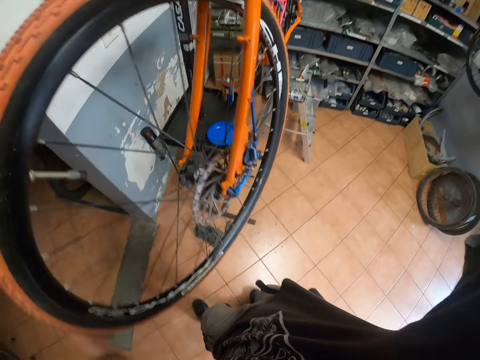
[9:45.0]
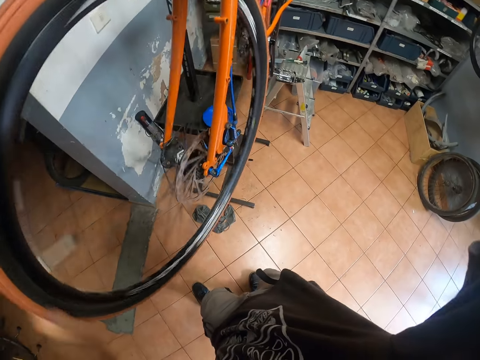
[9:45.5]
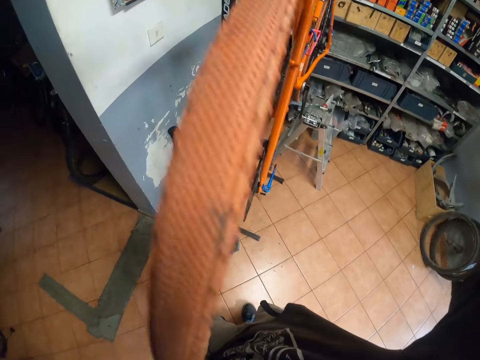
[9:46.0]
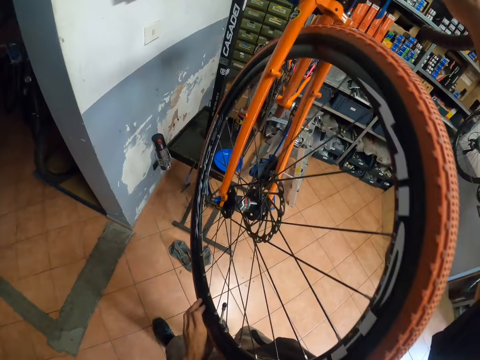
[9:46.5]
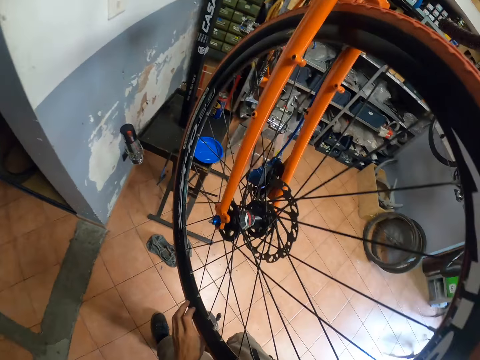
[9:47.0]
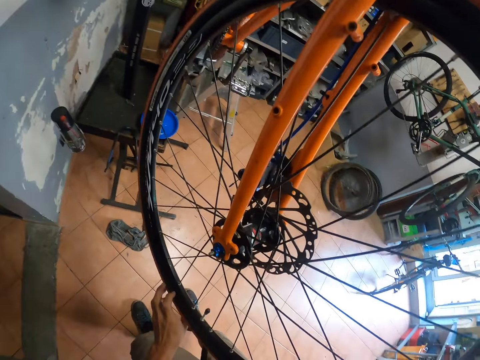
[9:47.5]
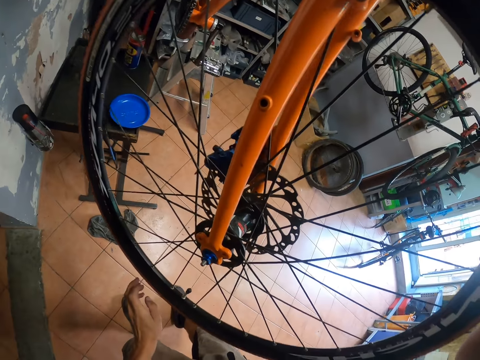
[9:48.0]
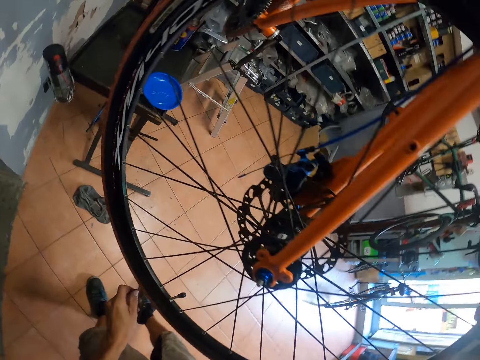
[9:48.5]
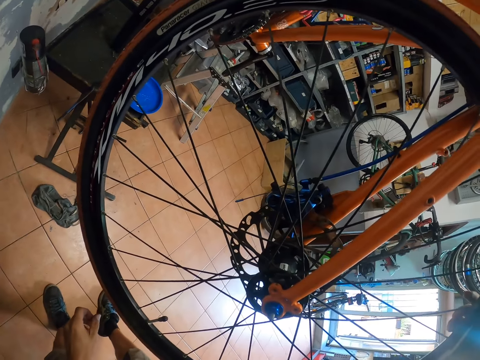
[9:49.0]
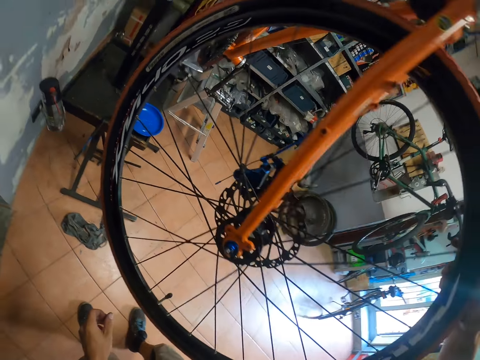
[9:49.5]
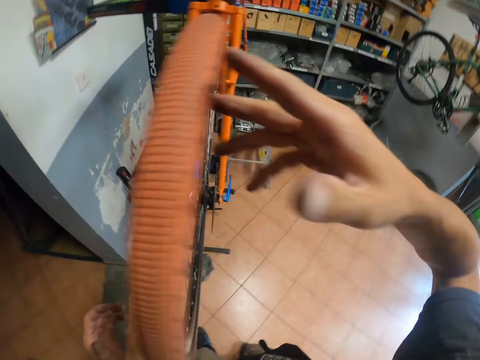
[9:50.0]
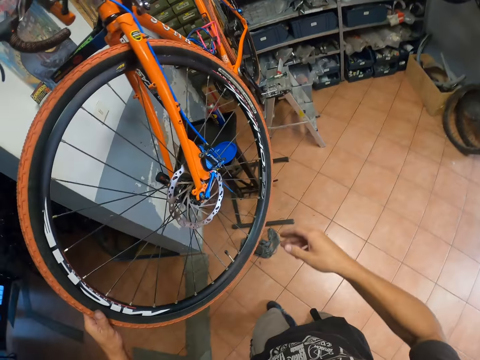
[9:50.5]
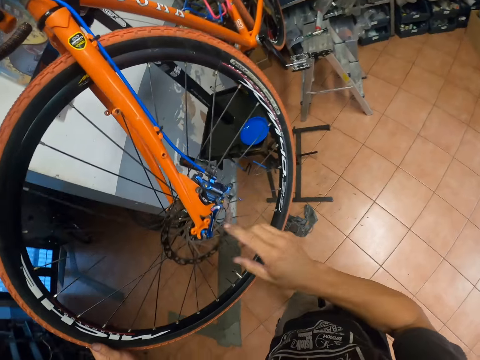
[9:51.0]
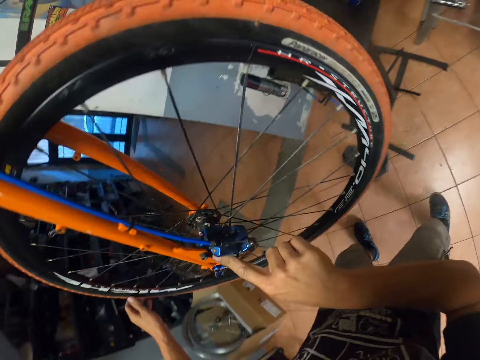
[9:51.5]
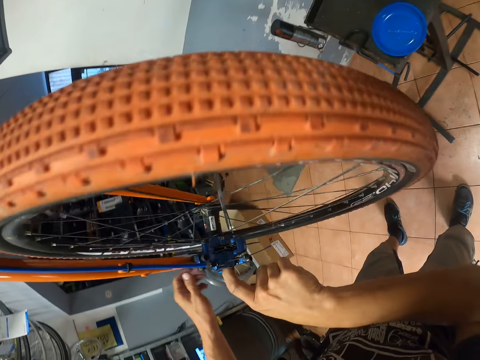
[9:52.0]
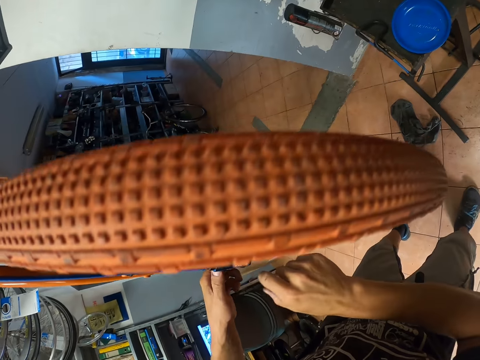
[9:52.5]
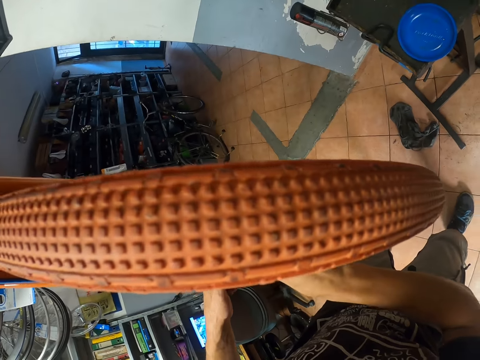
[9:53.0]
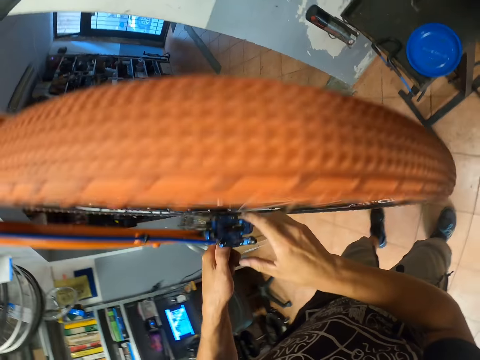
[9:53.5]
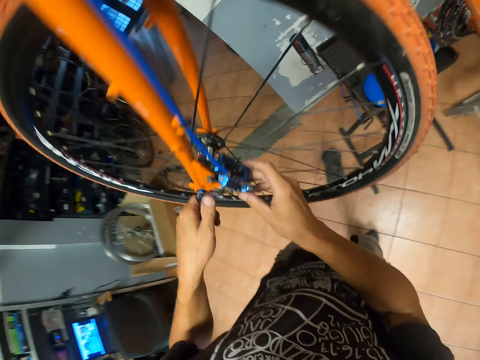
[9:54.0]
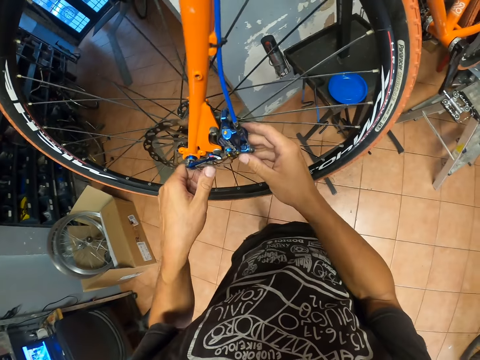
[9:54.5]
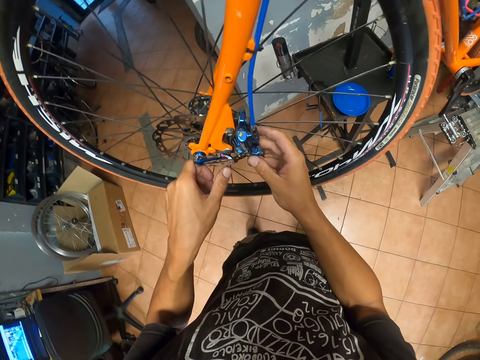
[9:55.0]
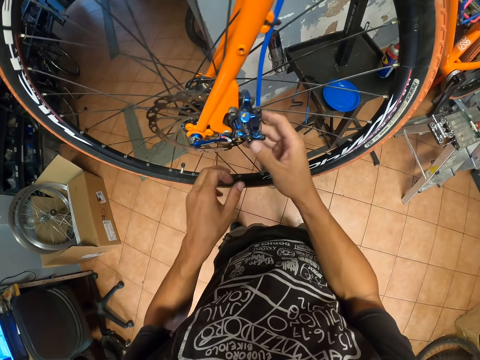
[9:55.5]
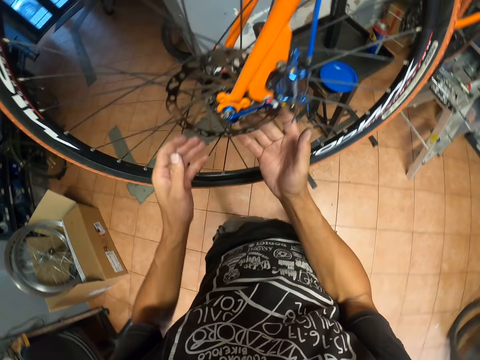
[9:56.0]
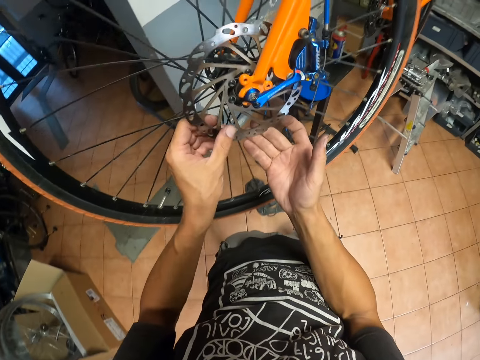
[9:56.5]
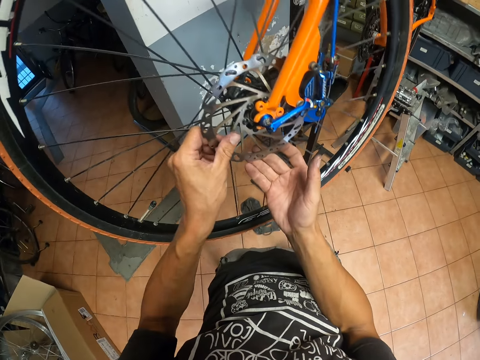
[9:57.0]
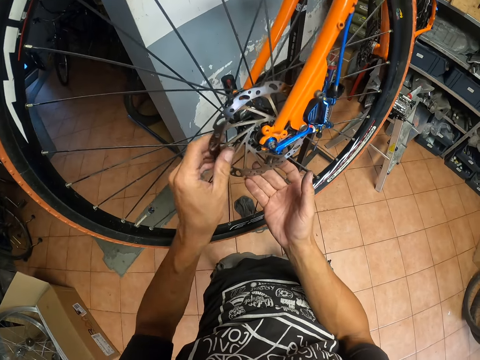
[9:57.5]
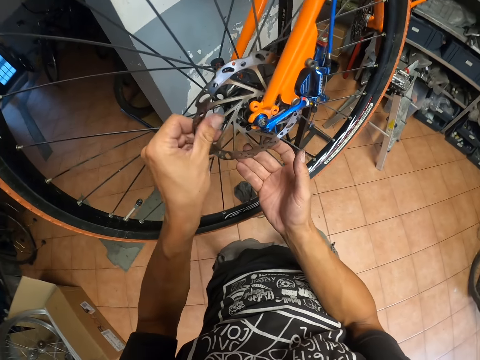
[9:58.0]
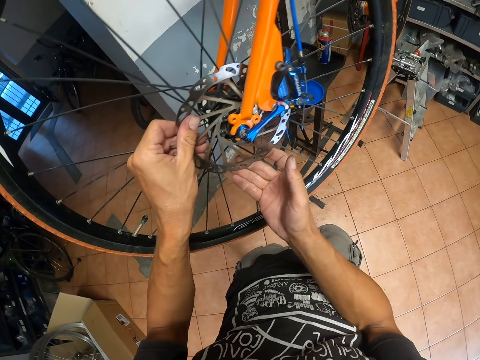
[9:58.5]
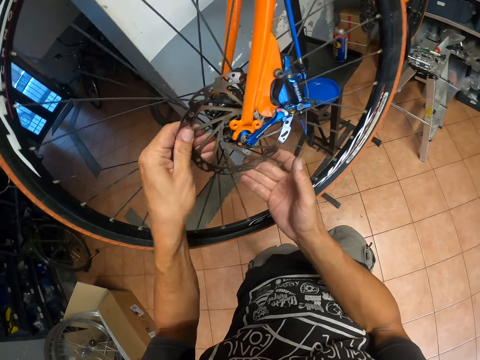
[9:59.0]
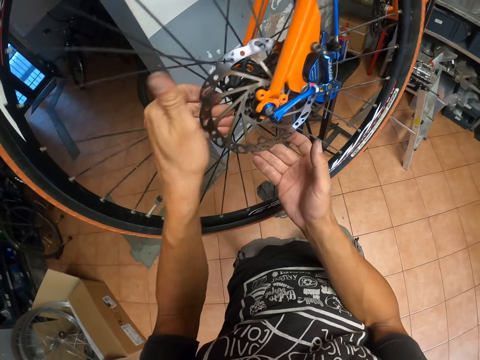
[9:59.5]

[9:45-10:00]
The camera wearer touches the tire with his right hand.

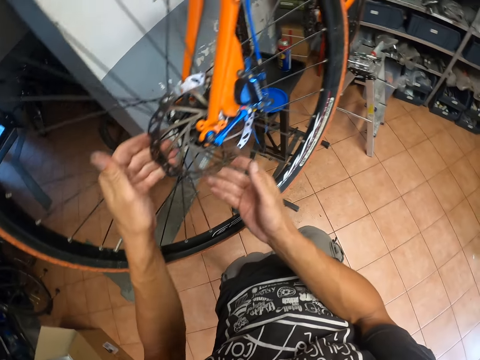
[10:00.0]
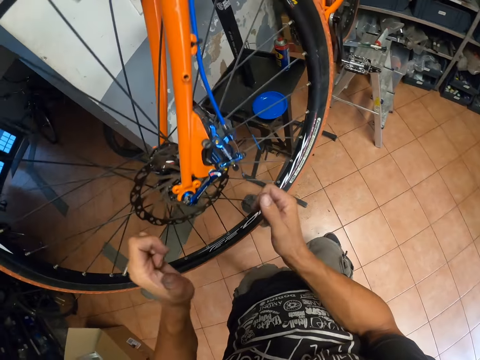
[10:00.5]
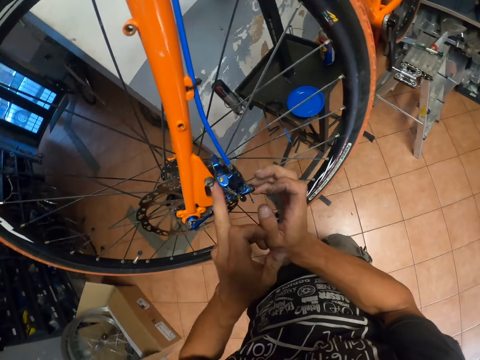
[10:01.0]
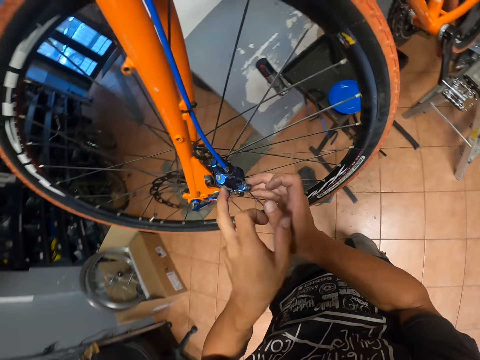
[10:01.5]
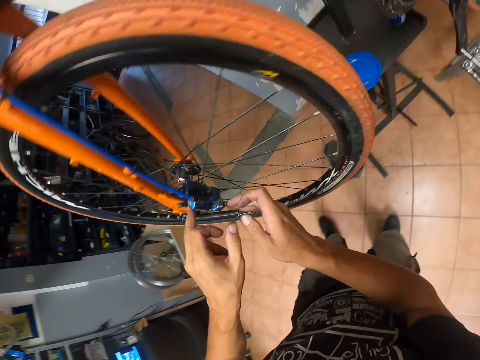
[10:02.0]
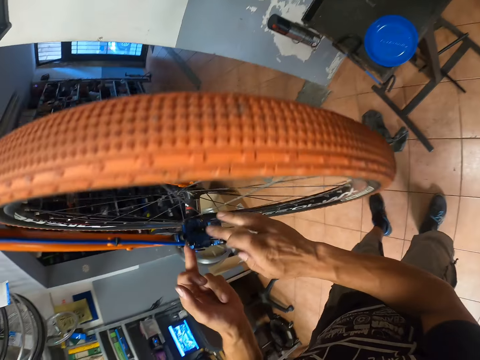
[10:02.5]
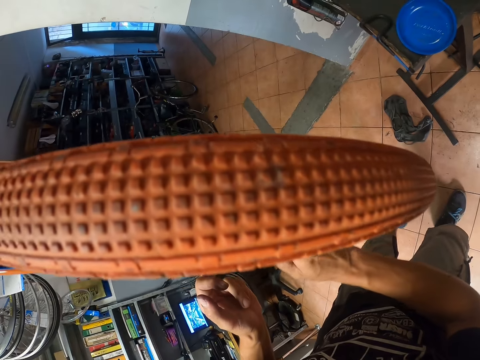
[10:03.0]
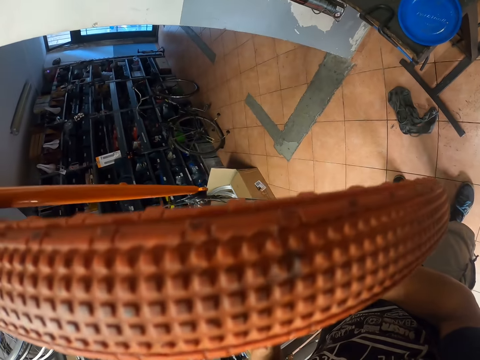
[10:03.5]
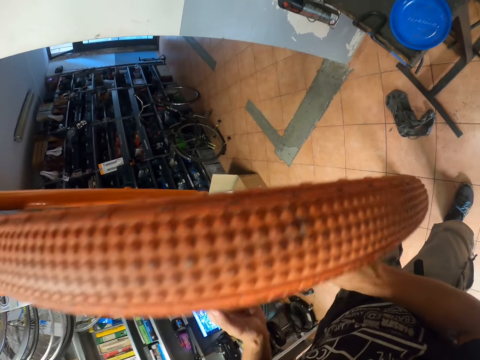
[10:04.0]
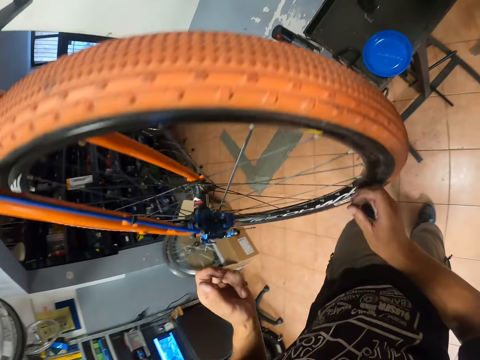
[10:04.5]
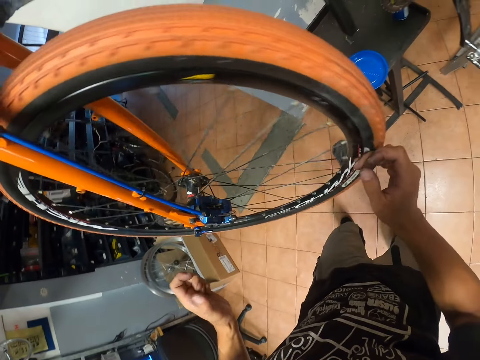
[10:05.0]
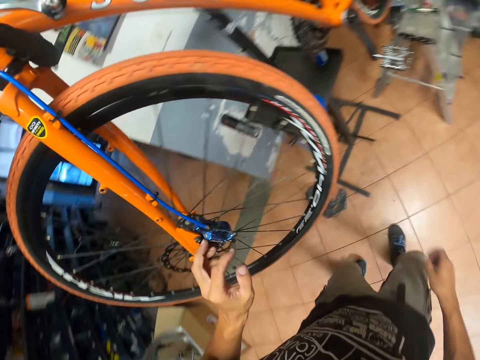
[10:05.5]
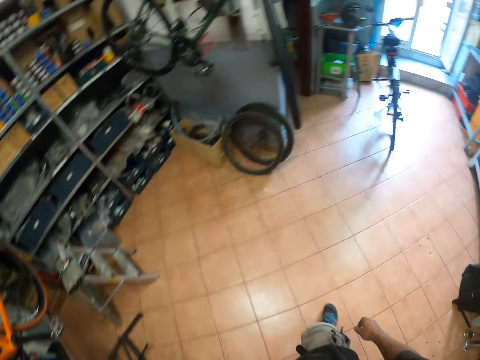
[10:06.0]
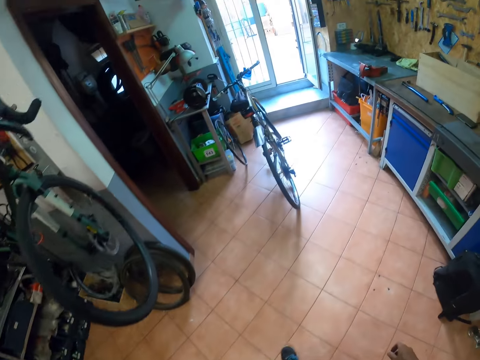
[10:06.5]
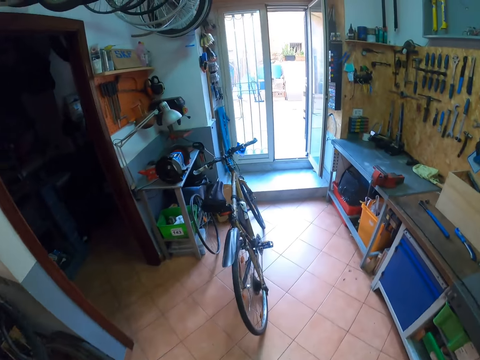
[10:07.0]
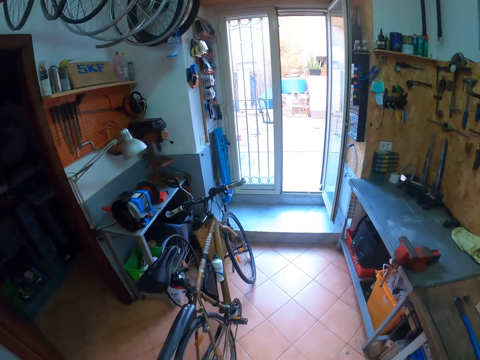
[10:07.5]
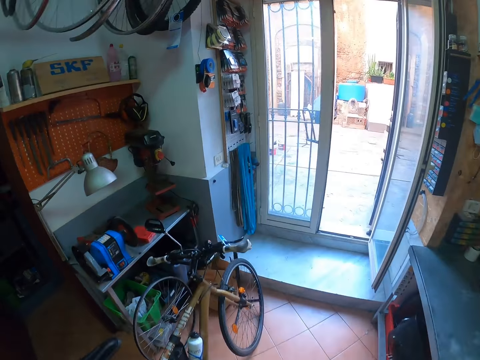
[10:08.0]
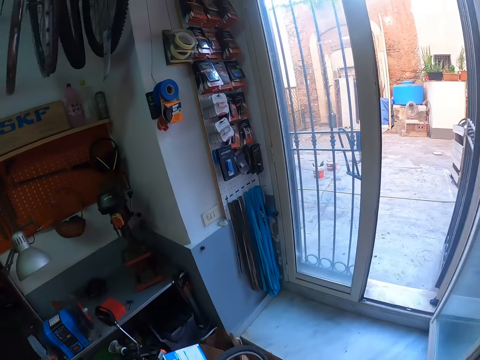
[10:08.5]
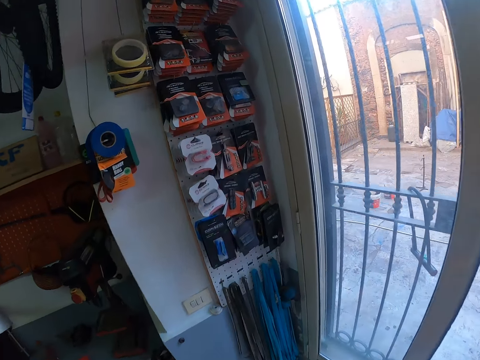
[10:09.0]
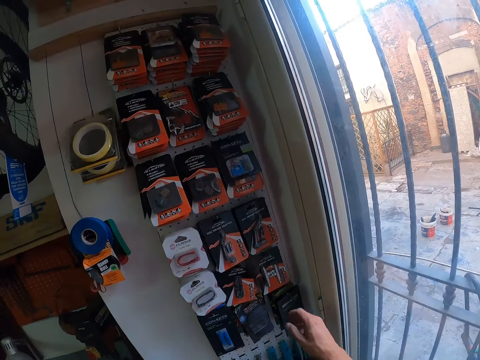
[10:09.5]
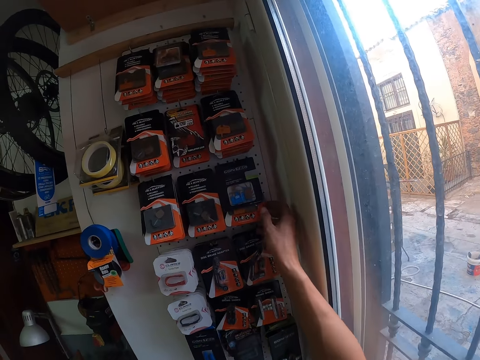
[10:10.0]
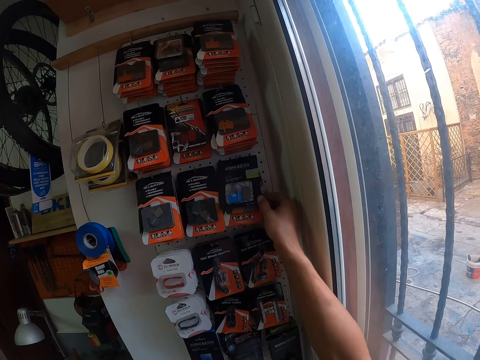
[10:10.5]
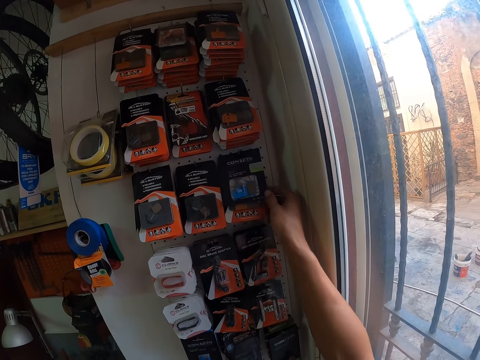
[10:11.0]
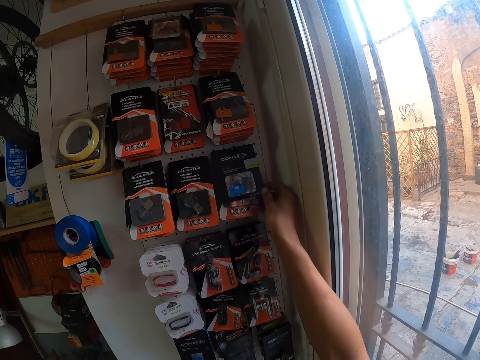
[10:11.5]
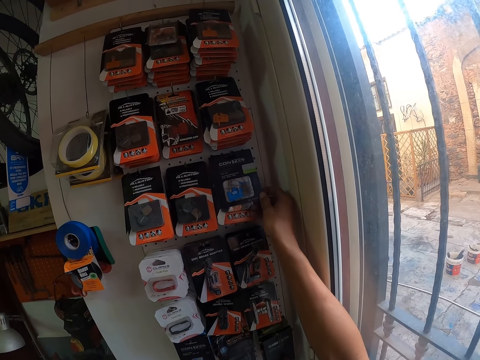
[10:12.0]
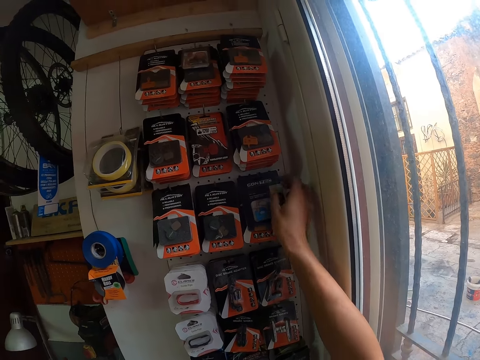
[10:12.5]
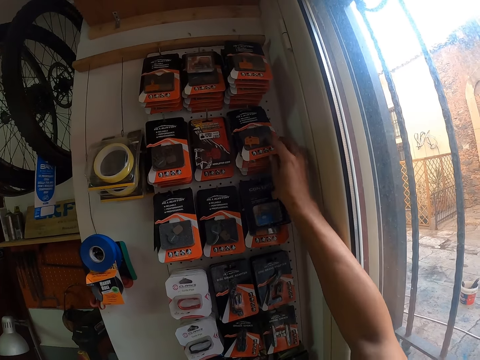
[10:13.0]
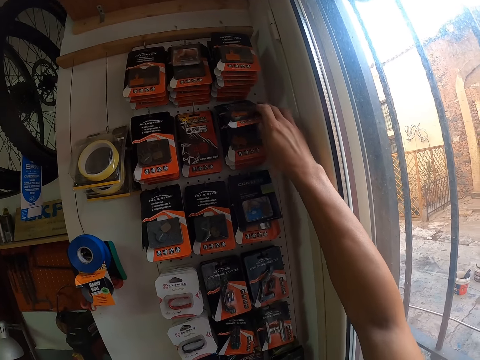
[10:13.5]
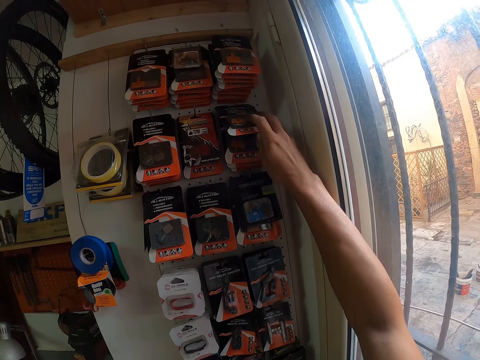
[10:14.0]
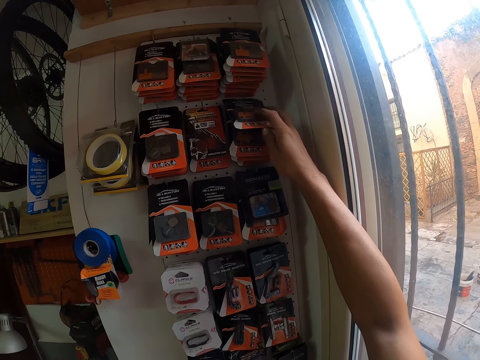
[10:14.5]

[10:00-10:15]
The camera wearer walks towards the door. He searches through a rack of gadgets with his right hand. He touches the contec spare parts and looks at the contec spare parts.
